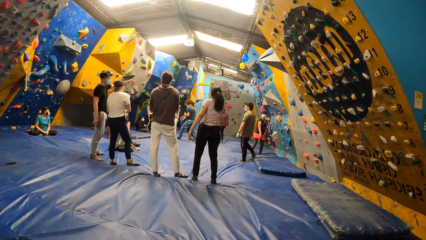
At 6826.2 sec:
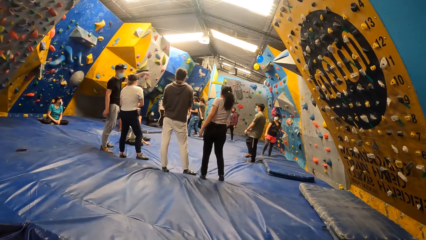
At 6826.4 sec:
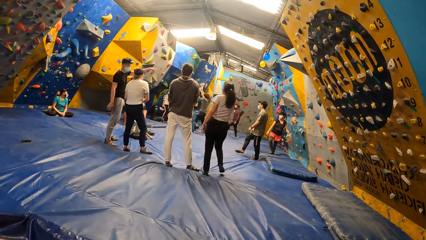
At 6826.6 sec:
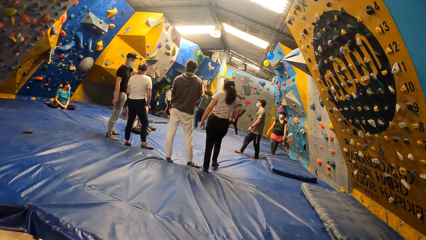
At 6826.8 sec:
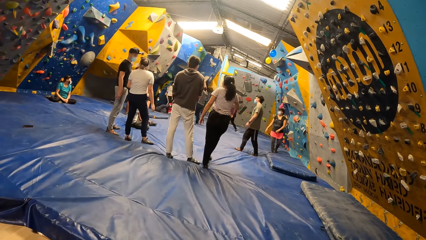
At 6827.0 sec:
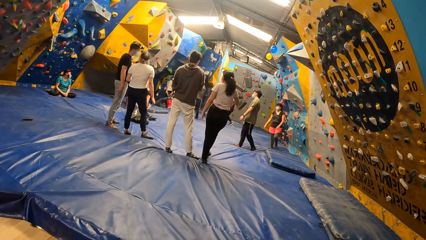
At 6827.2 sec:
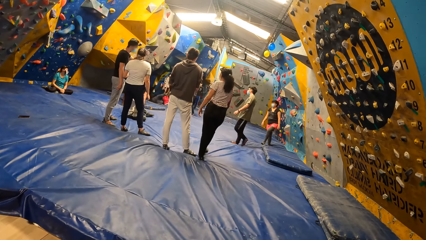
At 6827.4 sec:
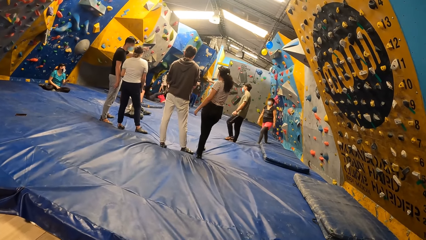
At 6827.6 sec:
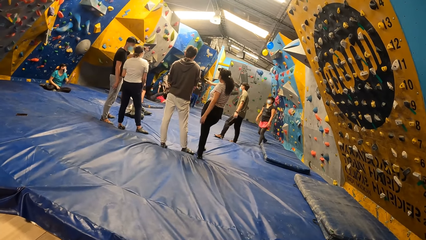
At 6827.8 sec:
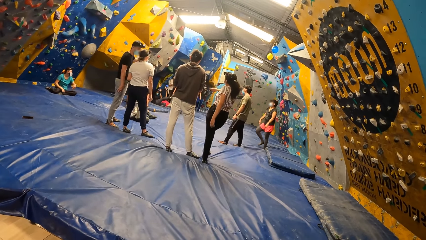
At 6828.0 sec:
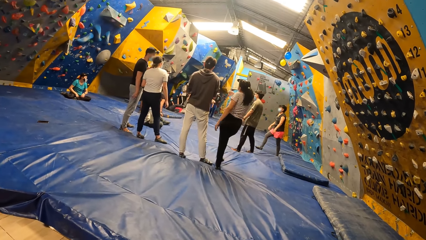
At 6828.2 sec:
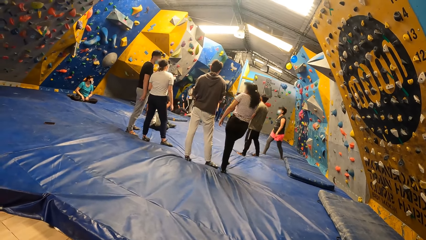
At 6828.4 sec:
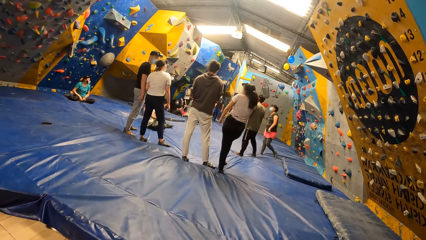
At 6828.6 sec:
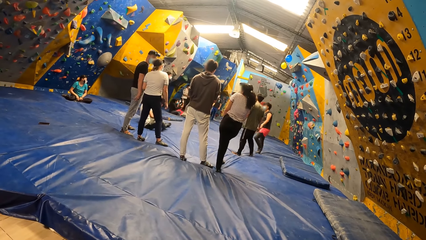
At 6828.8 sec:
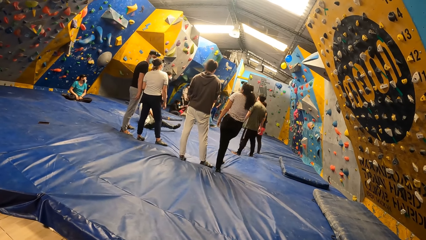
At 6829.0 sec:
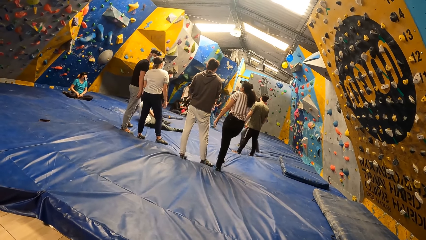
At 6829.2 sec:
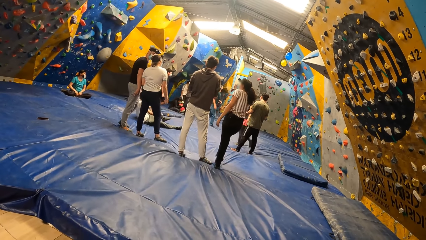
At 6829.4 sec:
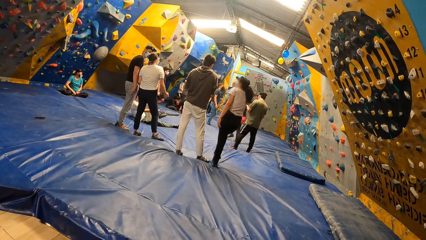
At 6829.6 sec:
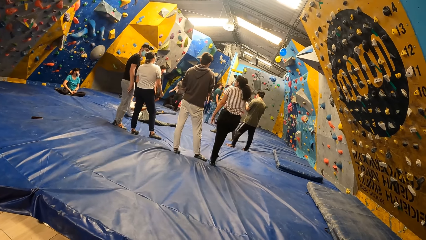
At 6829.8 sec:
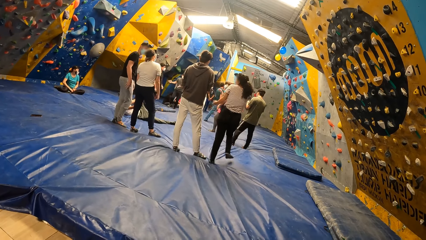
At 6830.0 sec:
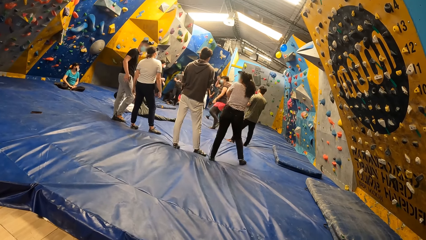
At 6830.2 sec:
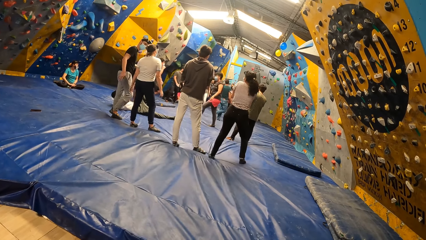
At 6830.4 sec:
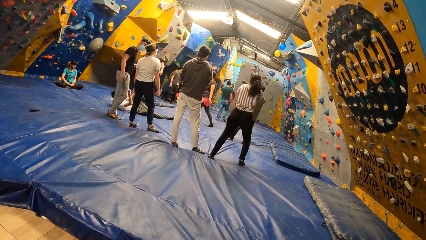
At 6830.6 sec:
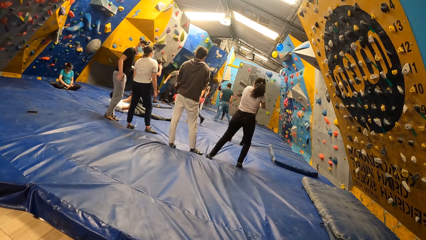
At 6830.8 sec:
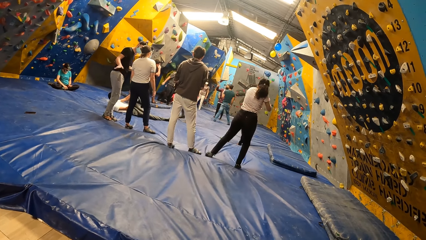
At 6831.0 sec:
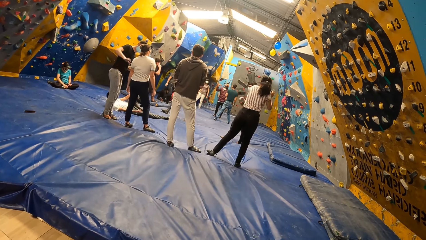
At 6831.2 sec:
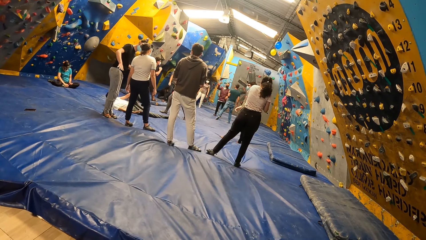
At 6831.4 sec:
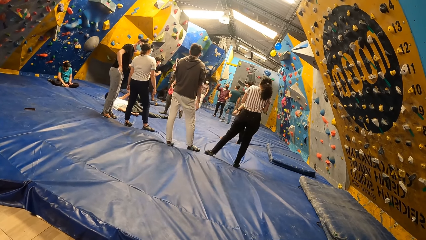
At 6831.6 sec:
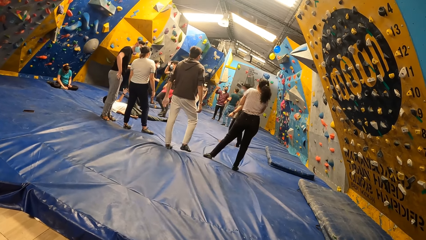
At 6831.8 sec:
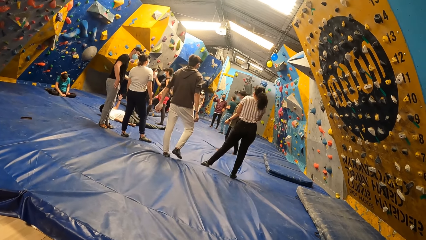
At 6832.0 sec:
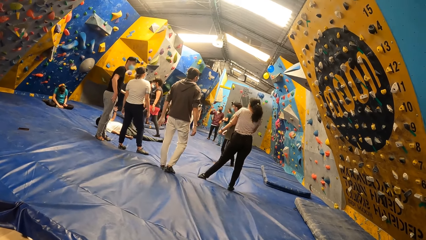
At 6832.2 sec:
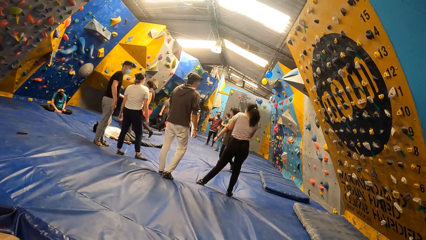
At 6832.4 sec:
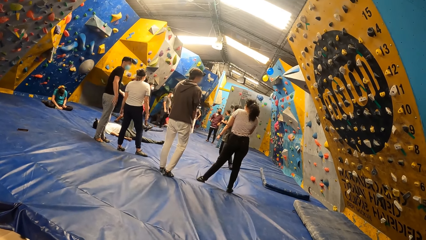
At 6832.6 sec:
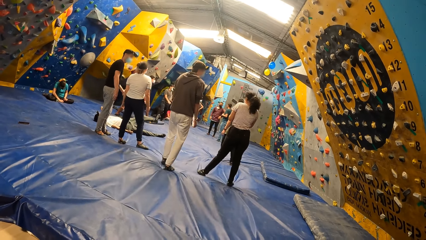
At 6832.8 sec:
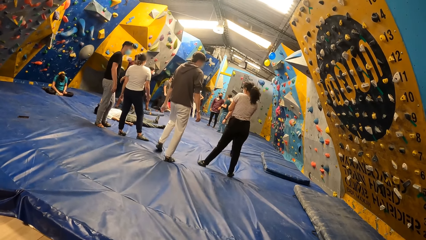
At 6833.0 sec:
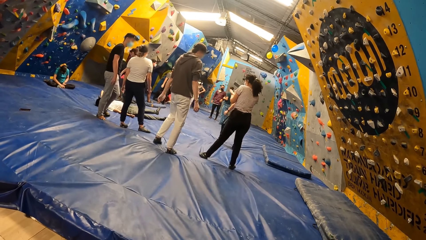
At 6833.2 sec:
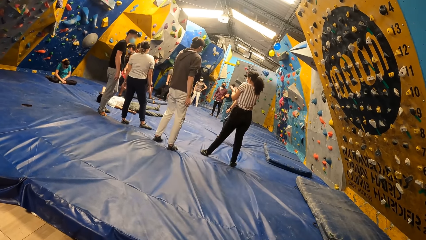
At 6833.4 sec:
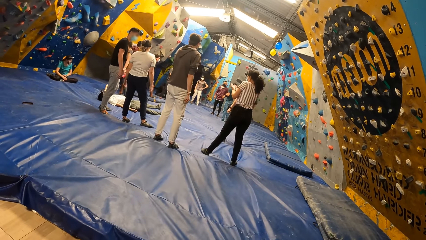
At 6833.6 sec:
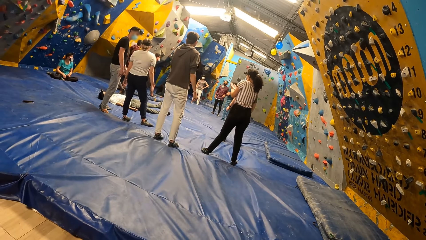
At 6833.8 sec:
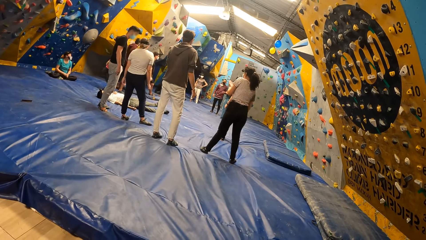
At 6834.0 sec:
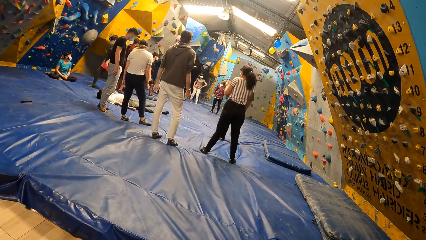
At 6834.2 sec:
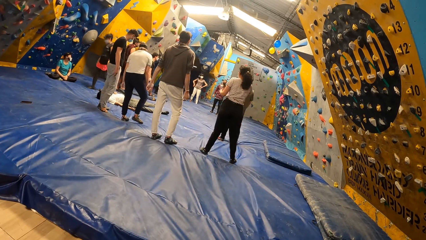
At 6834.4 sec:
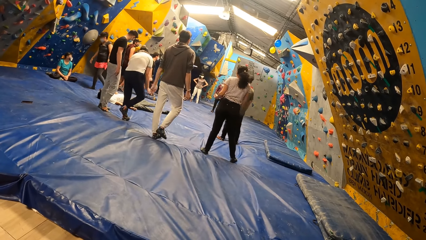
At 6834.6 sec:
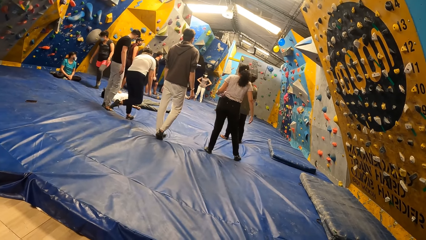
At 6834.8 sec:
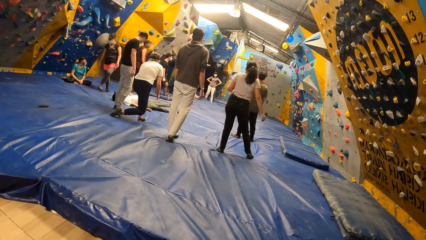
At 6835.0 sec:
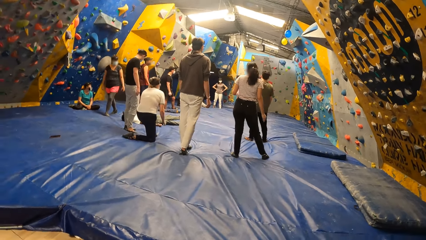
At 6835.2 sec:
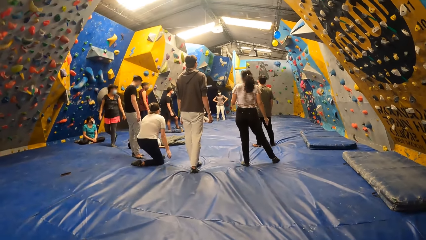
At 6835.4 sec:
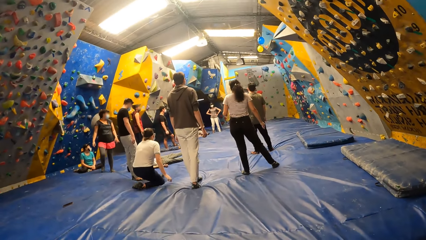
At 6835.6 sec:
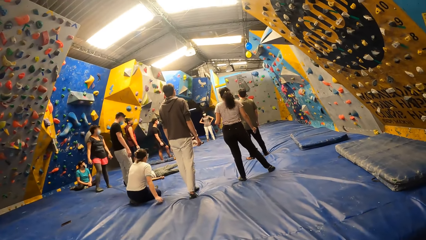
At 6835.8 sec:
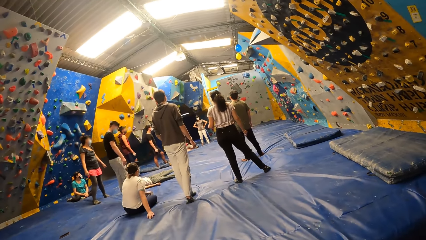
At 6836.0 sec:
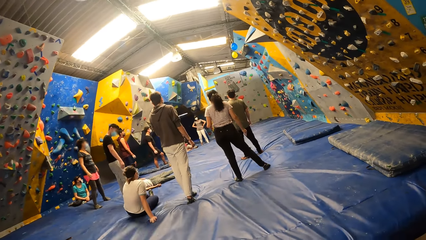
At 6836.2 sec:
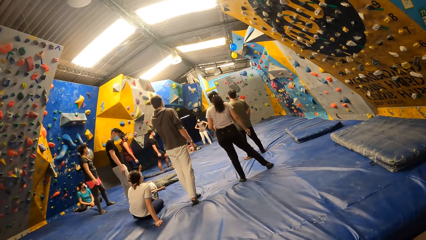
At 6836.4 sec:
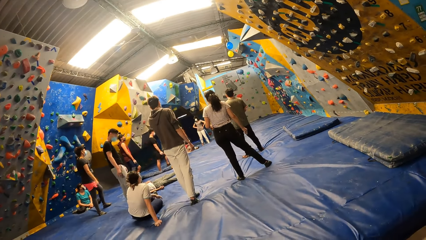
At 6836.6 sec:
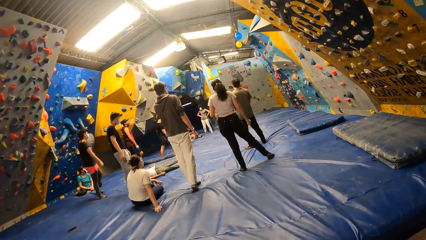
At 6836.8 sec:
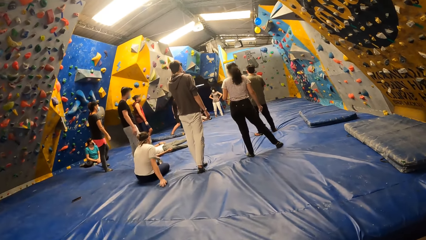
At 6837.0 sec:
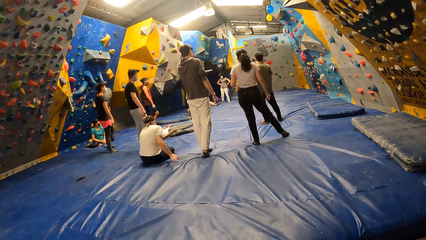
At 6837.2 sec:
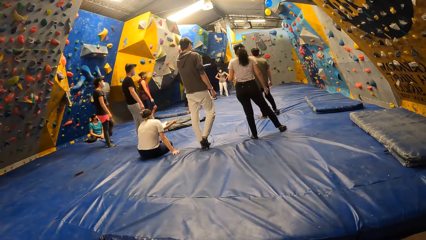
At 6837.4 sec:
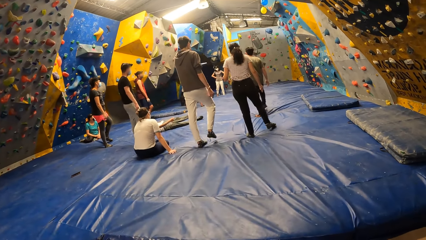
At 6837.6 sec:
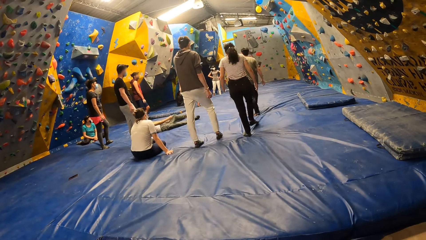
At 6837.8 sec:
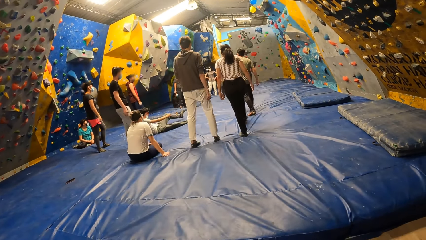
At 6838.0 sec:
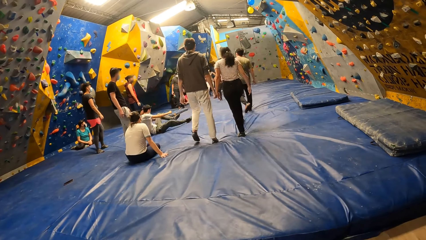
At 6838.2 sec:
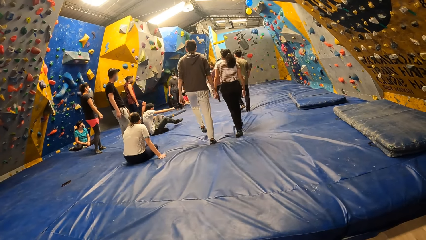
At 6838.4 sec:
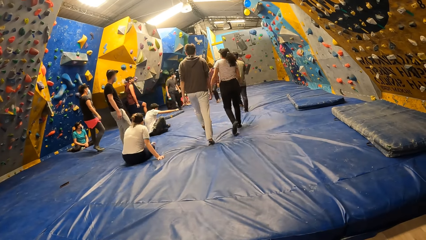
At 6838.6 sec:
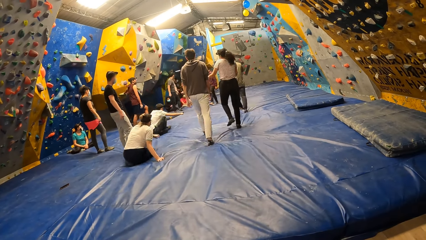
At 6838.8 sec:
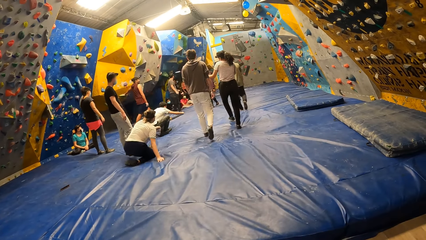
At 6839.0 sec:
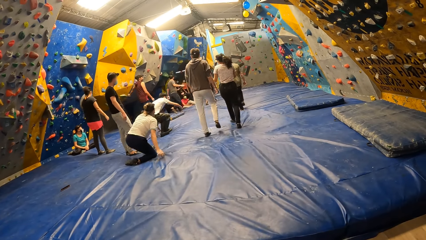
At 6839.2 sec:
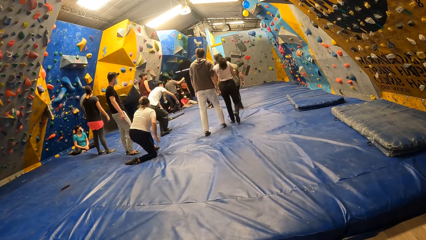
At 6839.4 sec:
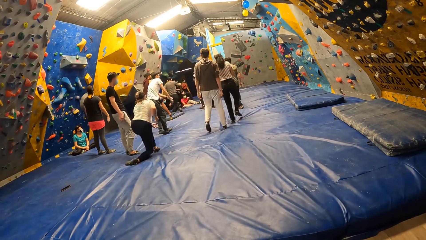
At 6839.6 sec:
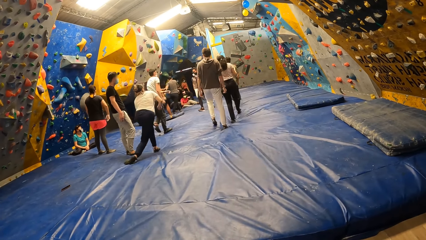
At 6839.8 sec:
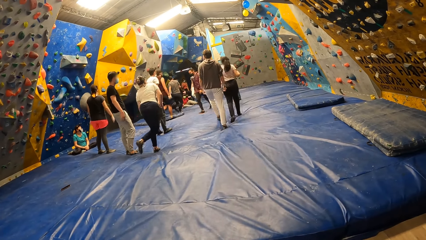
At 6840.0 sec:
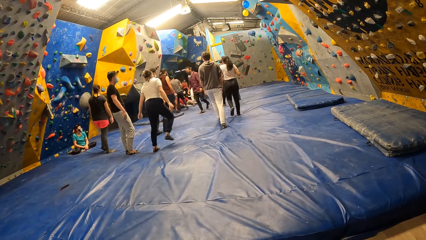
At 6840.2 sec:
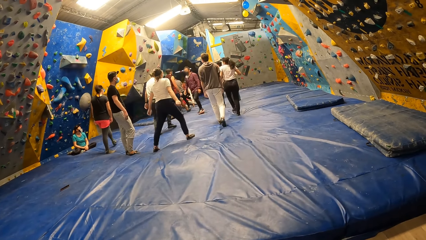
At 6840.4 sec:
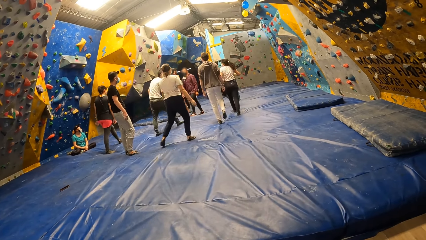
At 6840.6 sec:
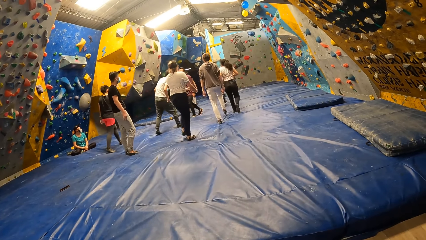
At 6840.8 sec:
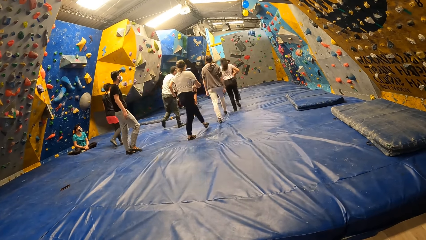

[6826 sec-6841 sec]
A woman sits on the foam landing.
